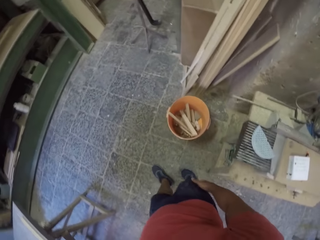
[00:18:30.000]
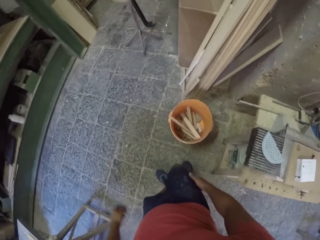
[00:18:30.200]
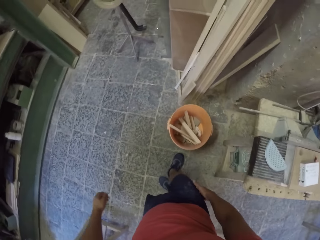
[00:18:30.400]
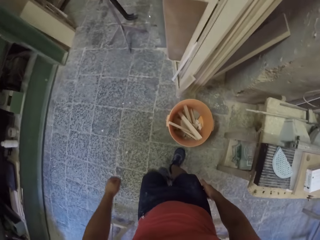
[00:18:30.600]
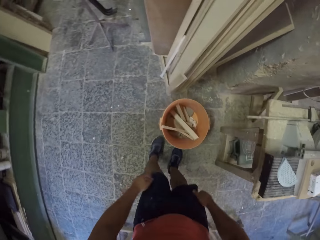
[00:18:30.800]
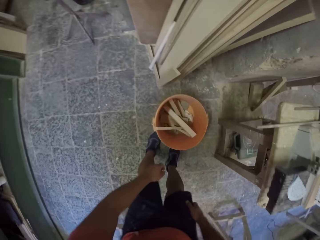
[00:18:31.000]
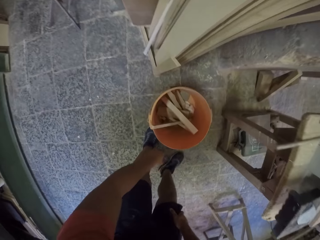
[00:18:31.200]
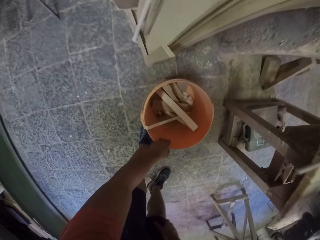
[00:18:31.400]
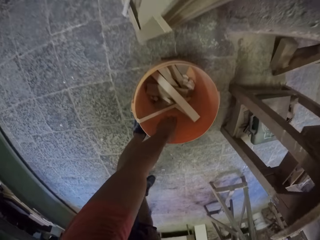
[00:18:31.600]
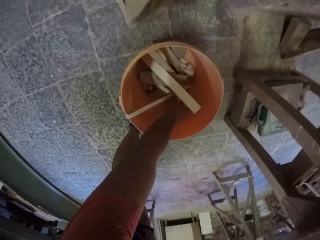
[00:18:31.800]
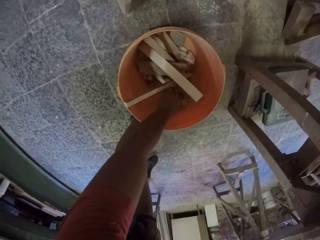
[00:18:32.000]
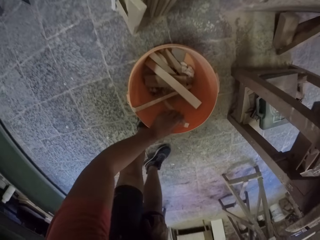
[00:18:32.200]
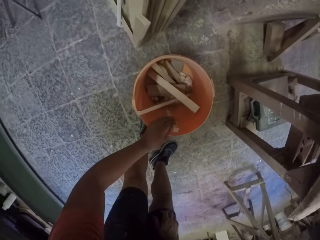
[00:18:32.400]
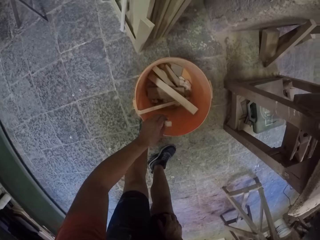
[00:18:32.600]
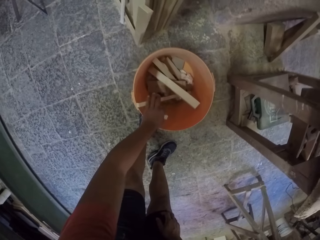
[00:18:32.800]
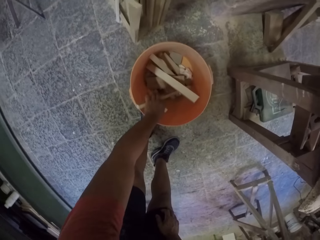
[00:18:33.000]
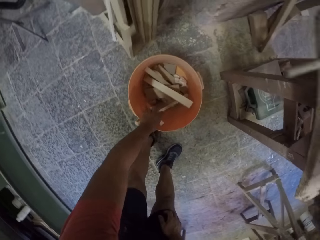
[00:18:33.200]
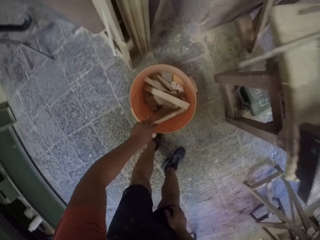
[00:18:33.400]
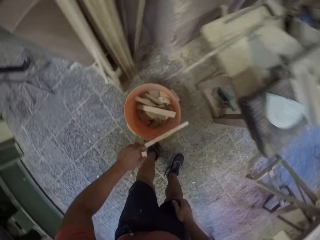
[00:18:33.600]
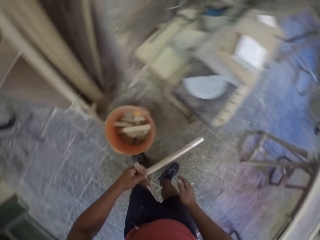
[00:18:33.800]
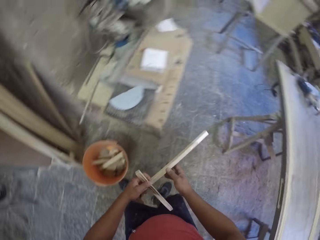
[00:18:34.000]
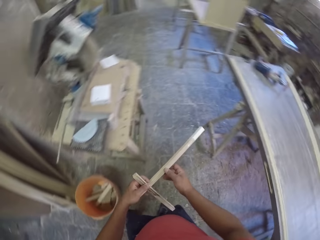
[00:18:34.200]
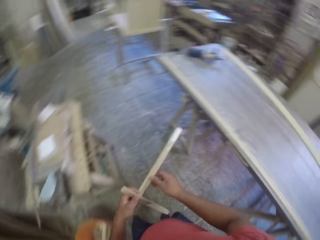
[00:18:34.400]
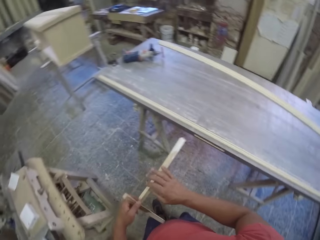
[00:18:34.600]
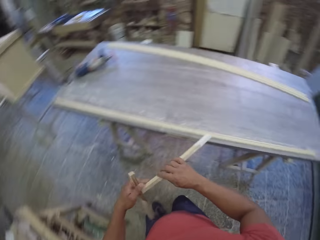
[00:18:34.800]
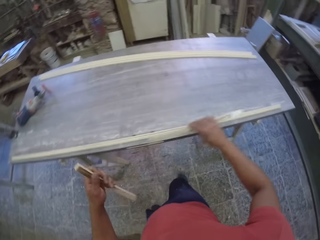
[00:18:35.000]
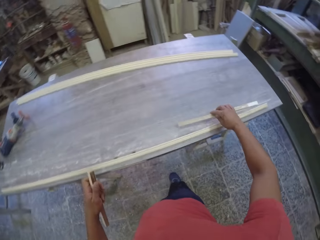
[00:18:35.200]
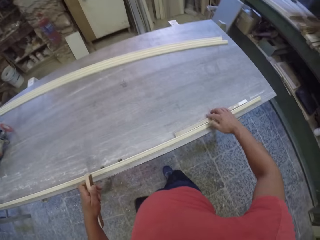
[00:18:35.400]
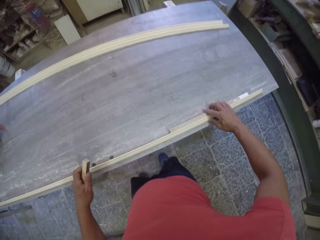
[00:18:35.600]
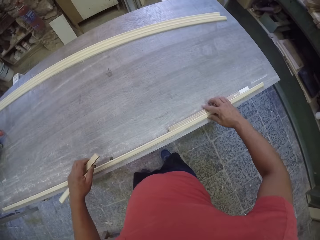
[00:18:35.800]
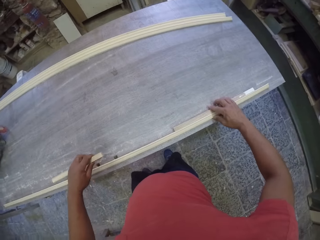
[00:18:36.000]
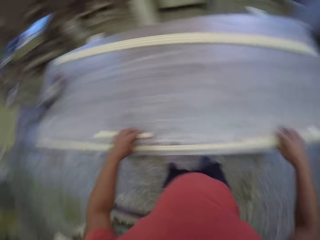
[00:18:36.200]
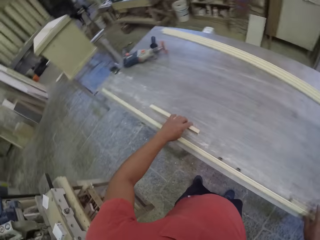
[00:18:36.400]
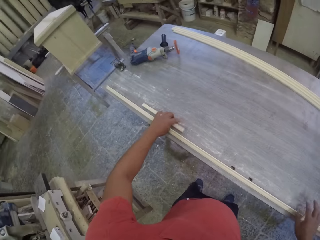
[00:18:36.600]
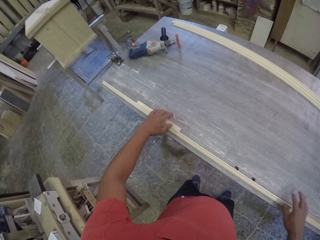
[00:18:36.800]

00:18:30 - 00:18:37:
The camera wearer kneels down. They pick up the woods from the bucket. They walk in the workshop. They place the woods on the table.

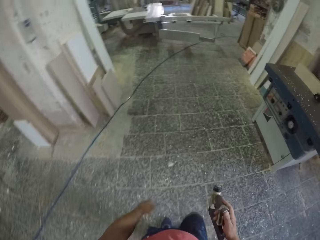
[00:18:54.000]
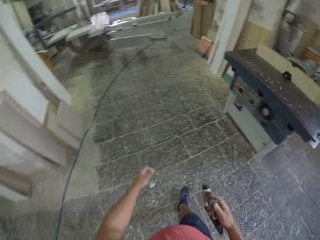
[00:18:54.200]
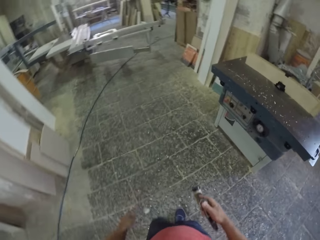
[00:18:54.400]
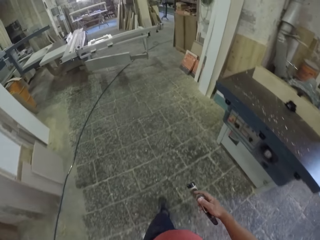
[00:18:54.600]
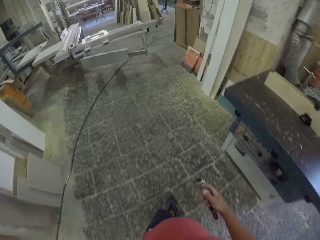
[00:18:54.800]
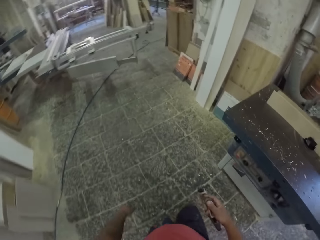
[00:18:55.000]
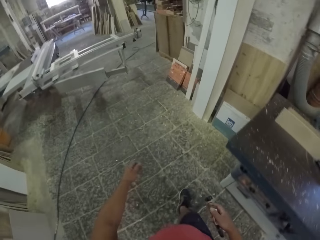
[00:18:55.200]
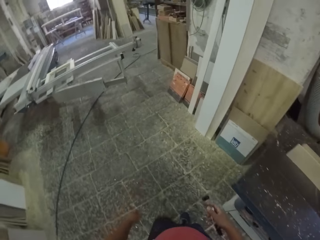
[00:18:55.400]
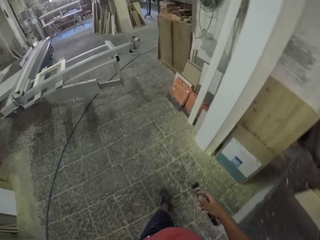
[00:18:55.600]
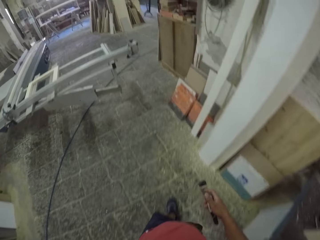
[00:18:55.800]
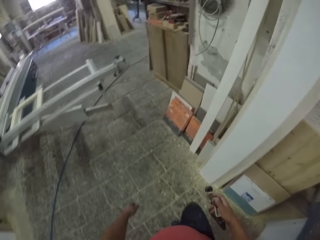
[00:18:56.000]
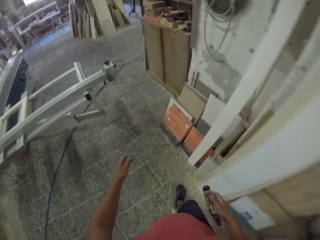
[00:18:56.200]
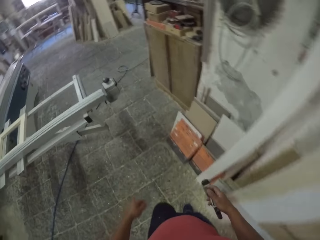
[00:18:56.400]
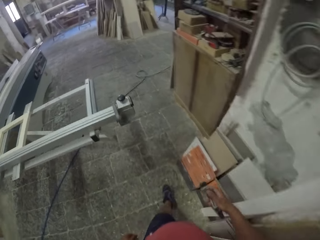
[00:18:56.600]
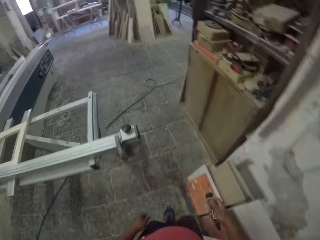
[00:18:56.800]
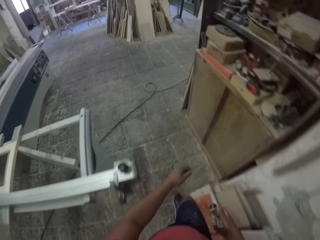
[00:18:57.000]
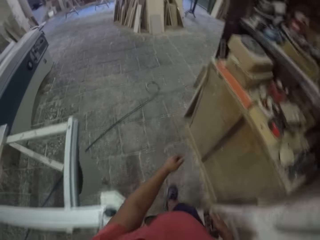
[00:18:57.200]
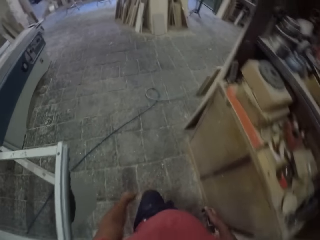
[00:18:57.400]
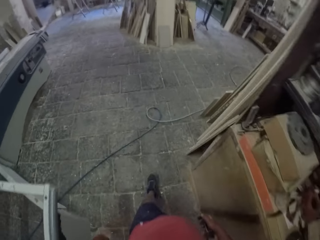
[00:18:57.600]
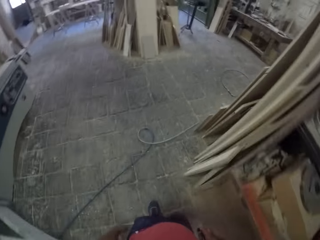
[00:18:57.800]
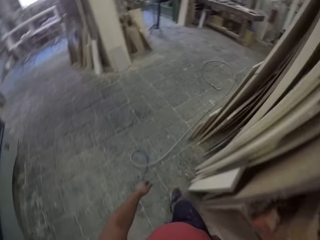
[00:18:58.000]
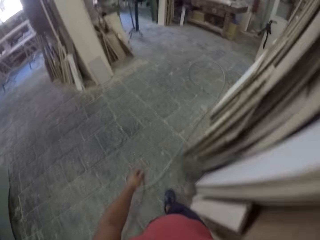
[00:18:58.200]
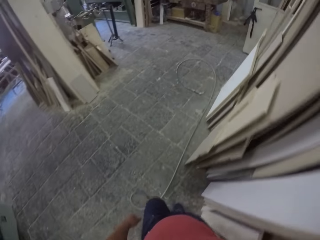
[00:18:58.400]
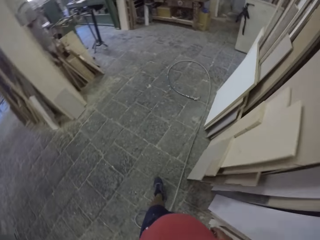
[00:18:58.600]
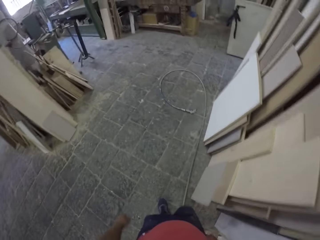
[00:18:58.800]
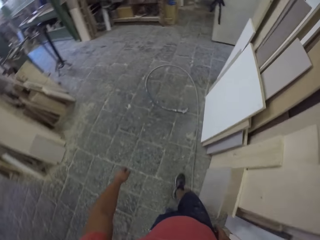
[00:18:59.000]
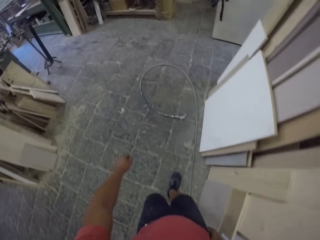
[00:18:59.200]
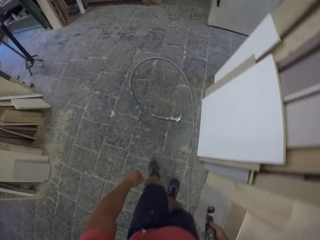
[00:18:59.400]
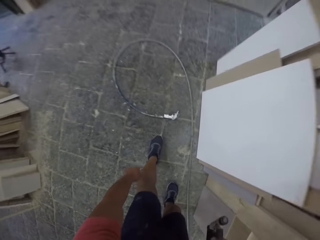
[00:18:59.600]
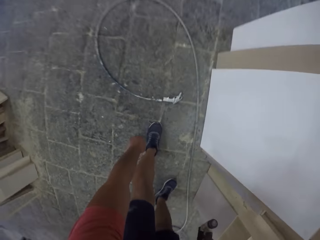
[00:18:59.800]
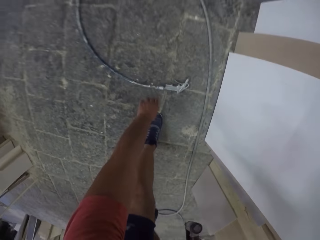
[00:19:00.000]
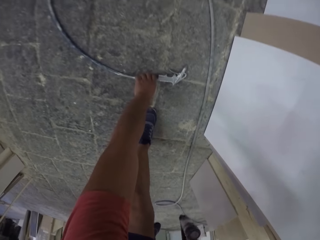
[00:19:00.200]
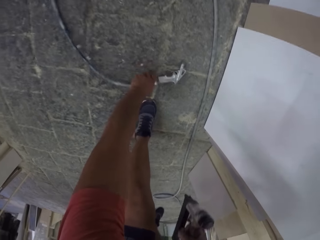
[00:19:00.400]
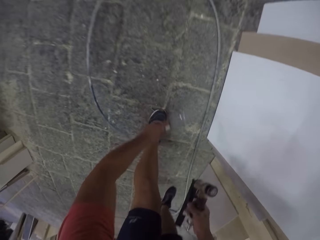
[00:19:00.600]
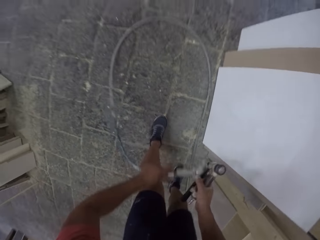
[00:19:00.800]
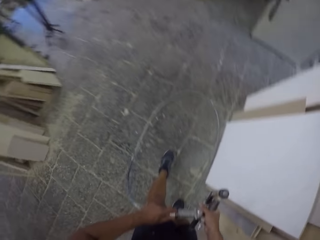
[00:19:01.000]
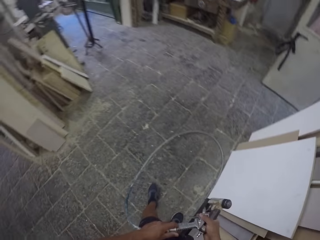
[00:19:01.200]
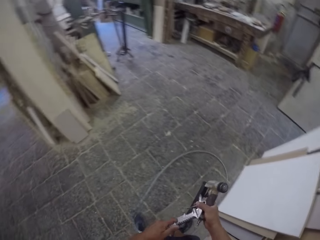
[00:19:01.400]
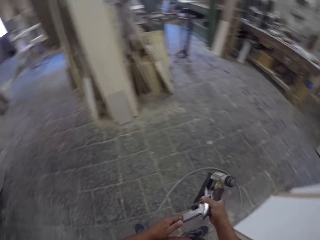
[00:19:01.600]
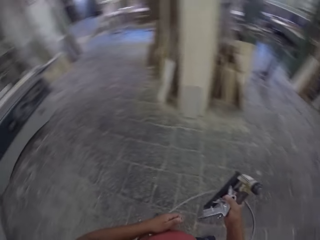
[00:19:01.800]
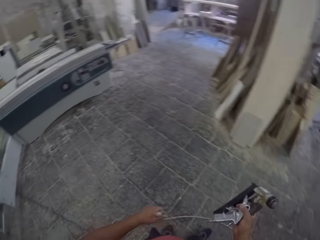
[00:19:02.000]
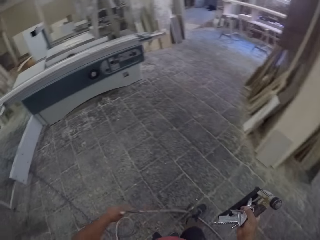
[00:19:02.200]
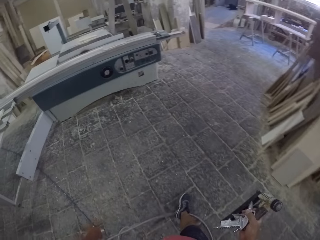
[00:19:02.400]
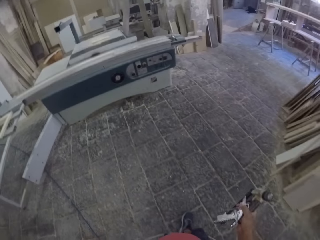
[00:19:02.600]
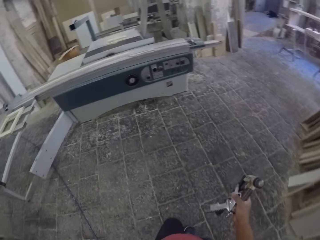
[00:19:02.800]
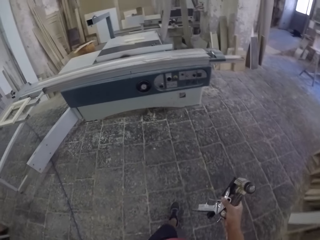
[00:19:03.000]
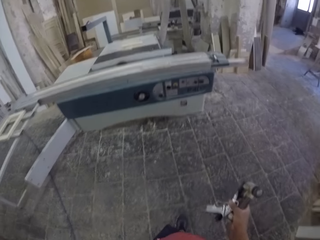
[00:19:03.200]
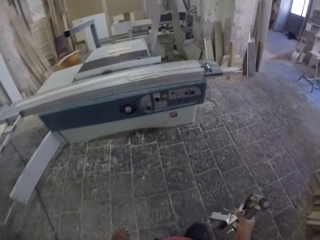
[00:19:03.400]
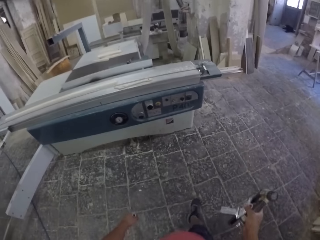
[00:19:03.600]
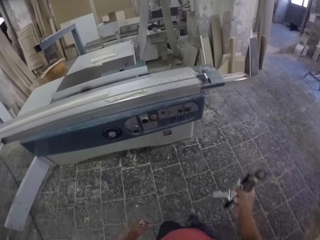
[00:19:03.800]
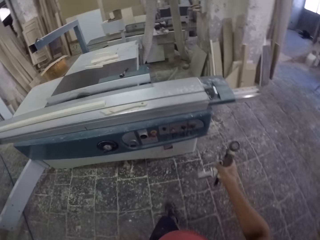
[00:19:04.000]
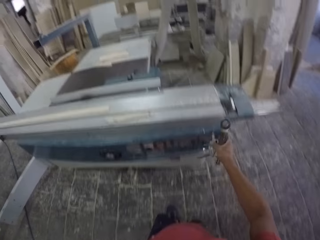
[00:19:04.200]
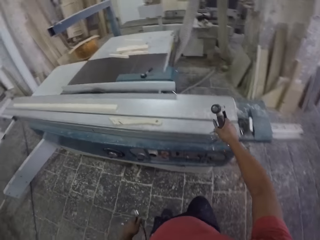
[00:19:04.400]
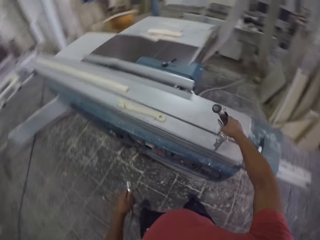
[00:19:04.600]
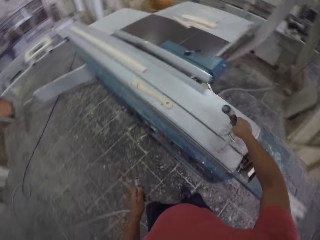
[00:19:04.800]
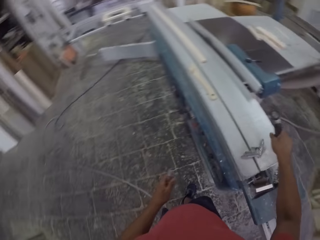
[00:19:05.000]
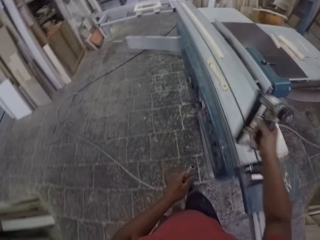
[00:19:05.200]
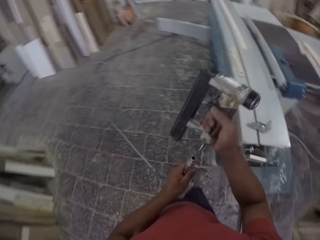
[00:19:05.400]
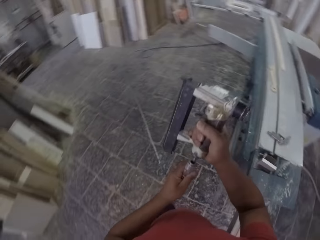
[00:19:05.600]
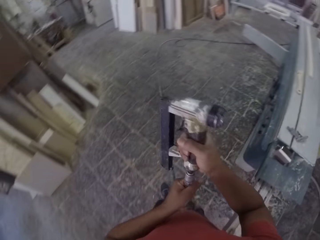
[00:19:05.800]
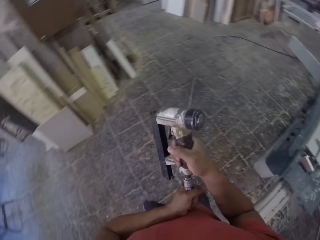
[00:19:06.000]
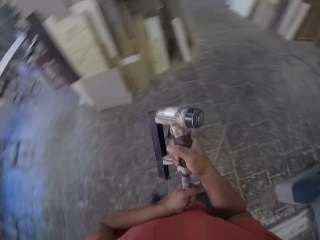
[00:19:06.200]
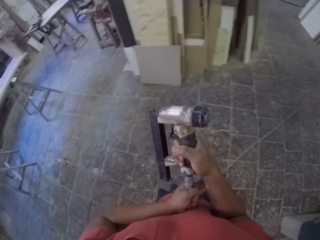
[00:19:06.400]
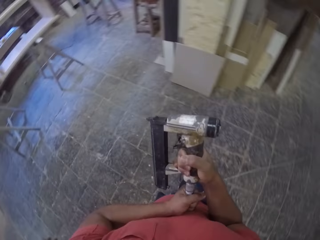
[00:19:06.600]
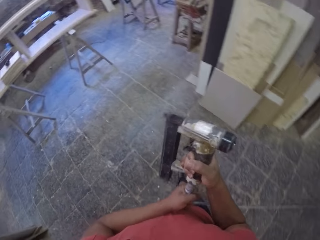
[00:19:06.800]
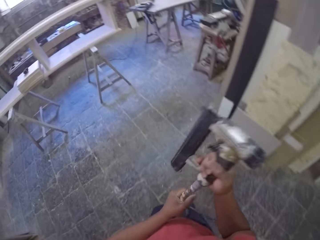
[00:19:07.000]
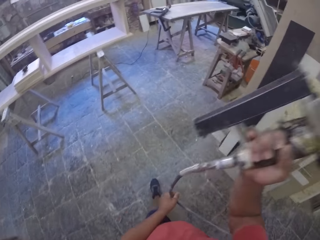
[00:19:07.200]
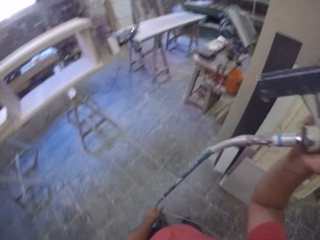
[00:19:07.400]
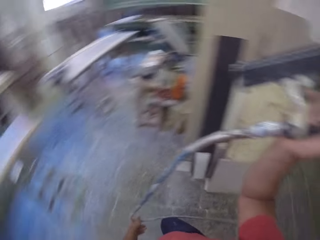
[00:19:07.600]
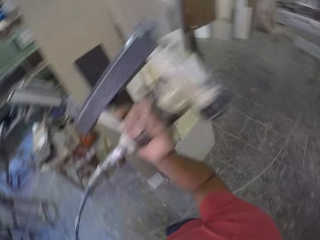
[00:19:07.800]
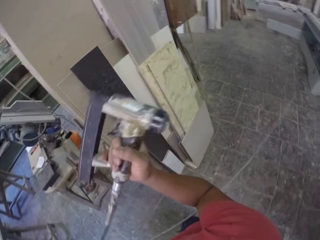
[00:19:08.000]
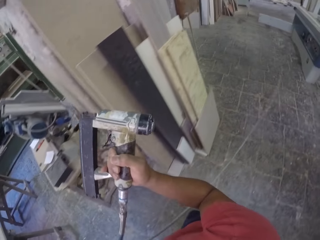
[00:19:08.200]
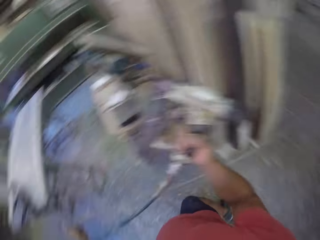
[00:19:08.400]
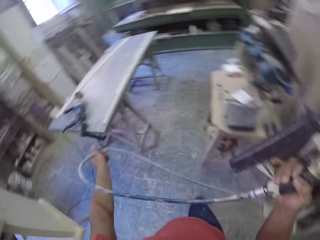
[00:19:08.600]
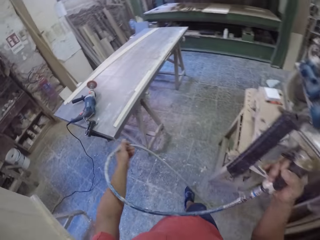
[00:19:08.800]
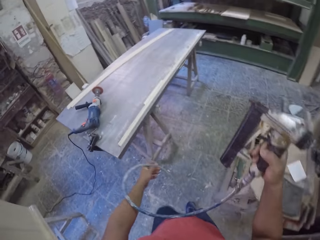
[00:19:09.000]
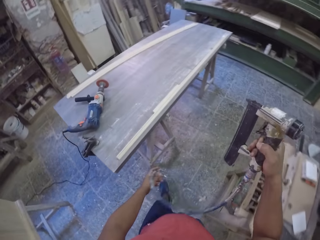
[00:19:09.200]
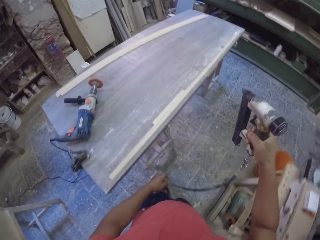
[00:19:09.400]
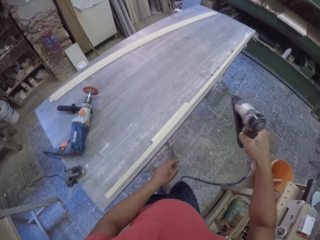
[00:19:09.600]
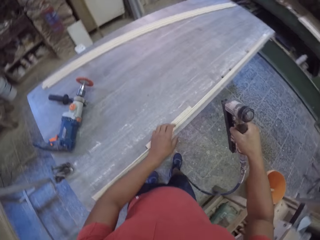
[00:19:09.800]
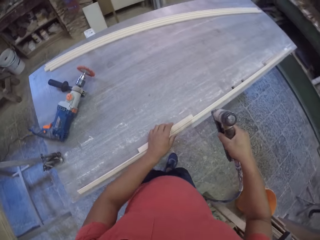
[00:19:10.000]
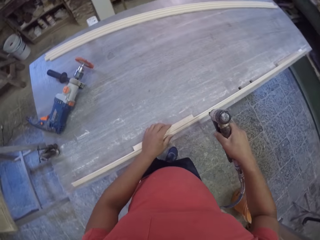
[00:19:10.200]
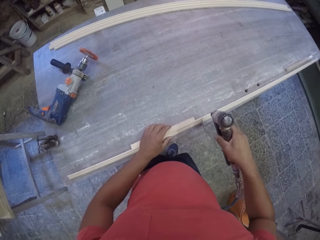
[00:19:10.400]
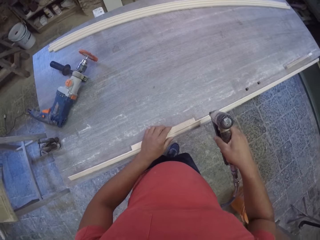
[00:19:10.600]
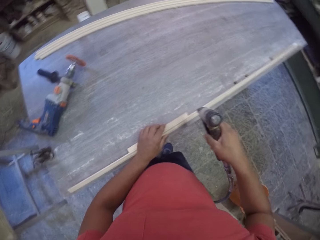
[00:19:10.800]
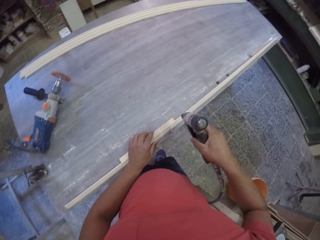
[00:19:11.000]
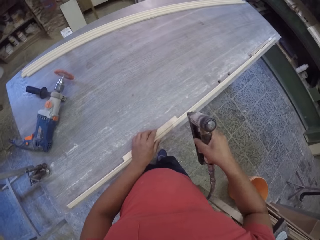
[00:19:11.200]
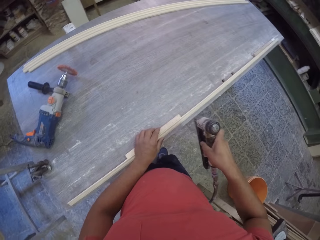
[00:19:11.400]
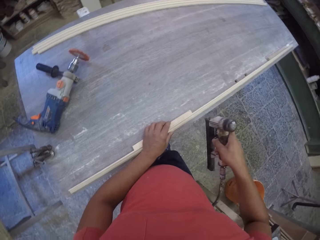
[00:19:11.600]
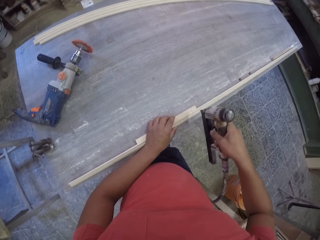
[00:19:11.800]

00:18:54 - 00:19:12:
The camera wearer walks in the workshop. They pick up a wire from the floor. They walk in the workshop. They drop the wire cover on the table. They connect the wire to the electric nail gun. They walk in the workshop.
